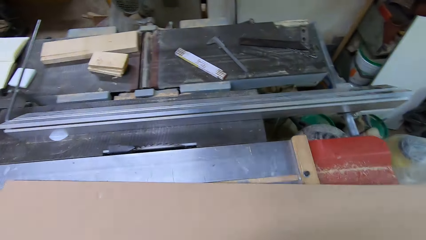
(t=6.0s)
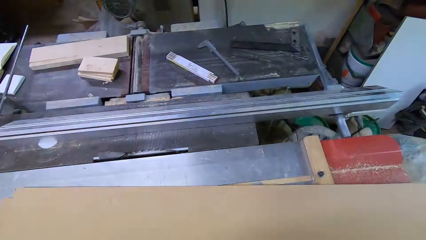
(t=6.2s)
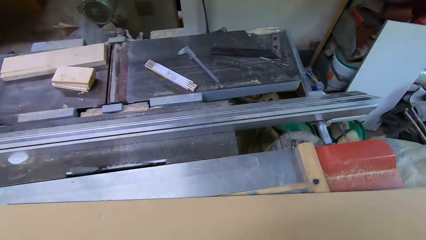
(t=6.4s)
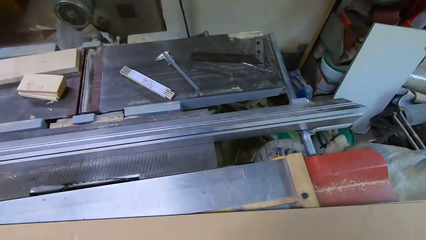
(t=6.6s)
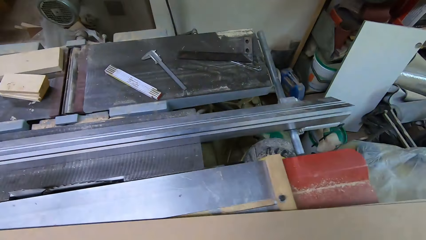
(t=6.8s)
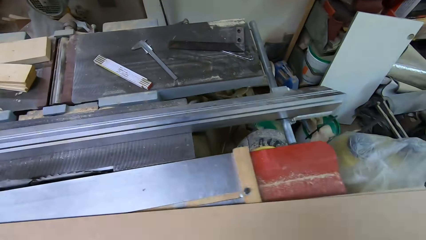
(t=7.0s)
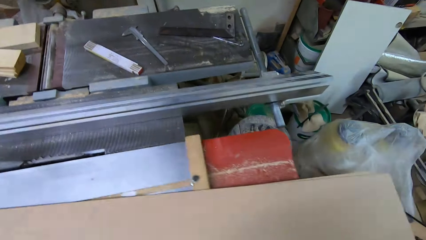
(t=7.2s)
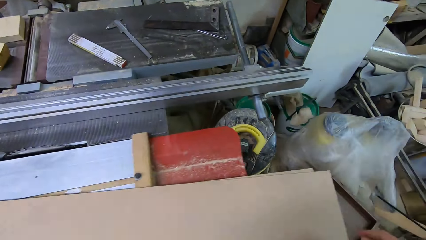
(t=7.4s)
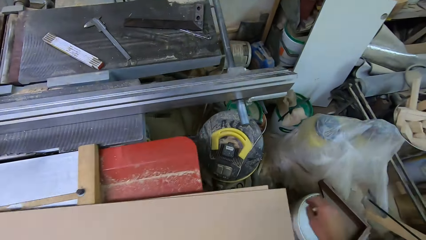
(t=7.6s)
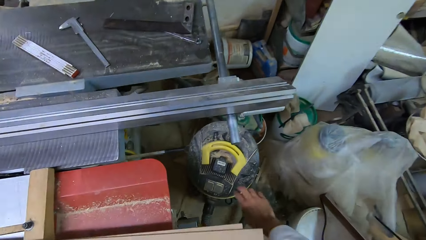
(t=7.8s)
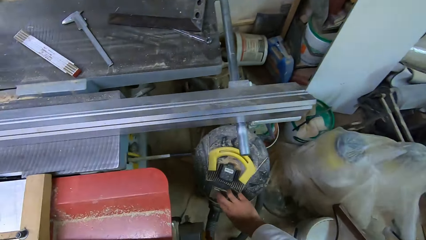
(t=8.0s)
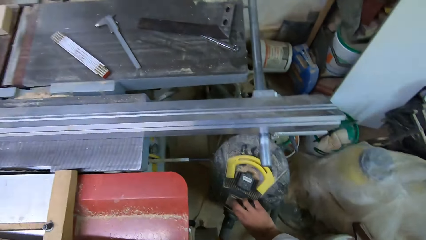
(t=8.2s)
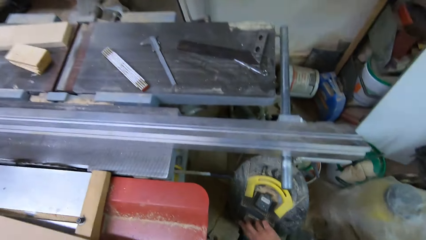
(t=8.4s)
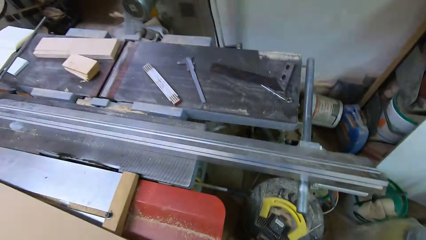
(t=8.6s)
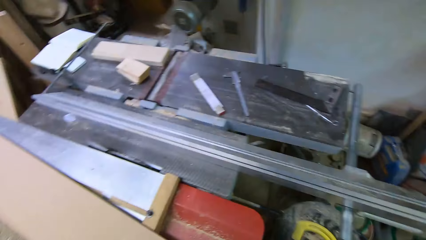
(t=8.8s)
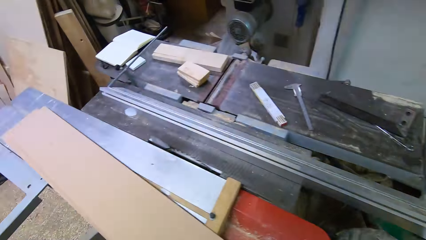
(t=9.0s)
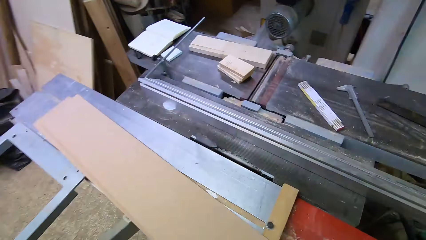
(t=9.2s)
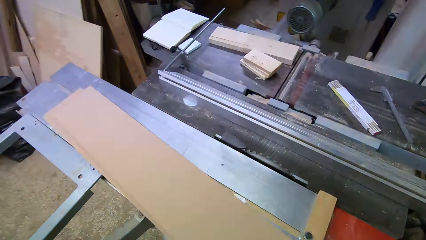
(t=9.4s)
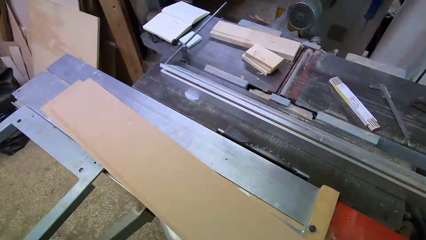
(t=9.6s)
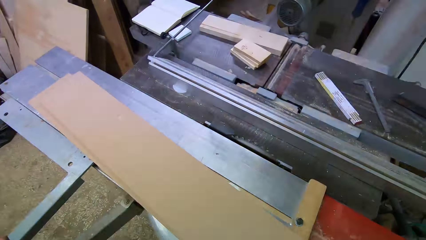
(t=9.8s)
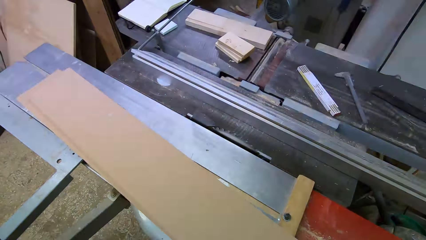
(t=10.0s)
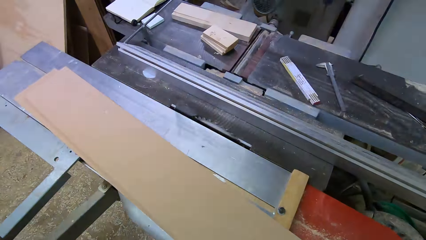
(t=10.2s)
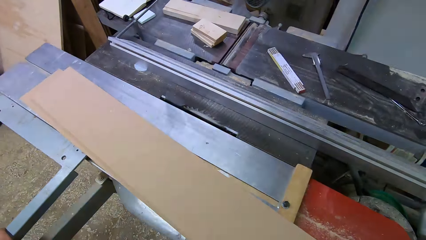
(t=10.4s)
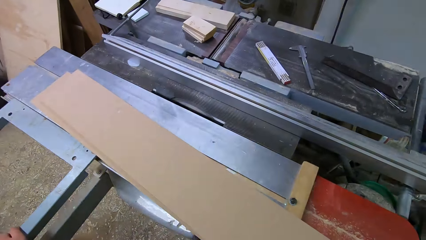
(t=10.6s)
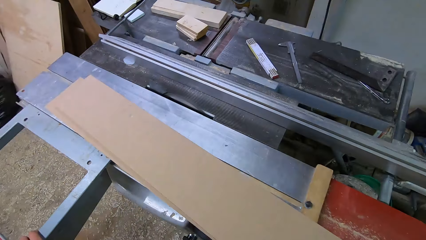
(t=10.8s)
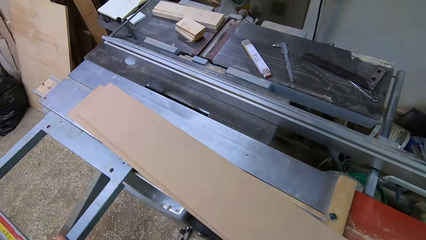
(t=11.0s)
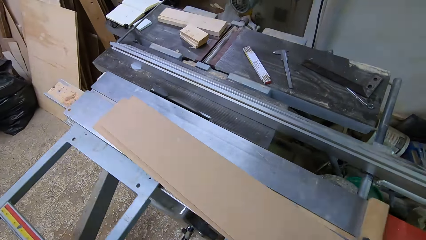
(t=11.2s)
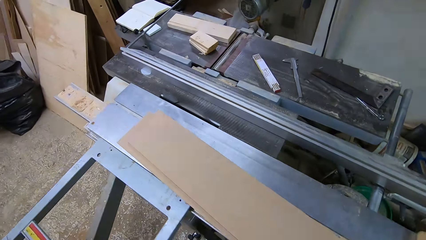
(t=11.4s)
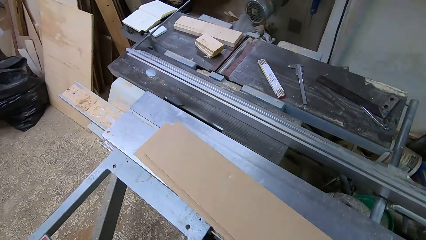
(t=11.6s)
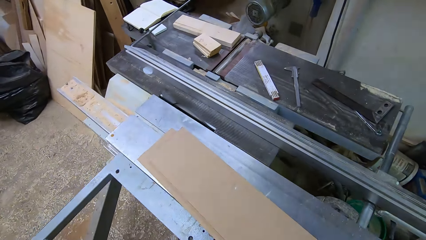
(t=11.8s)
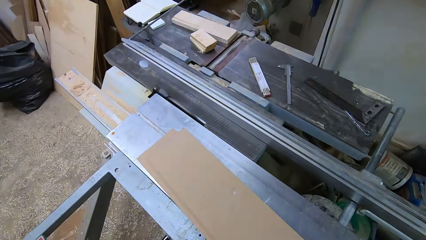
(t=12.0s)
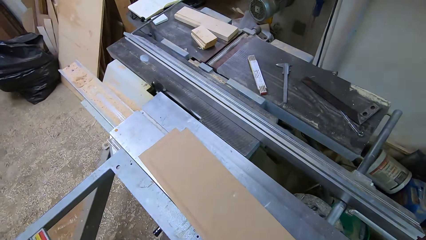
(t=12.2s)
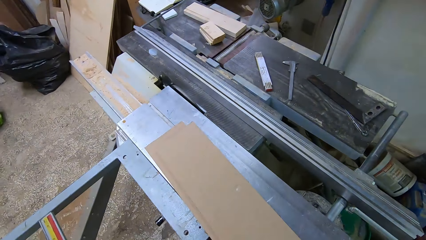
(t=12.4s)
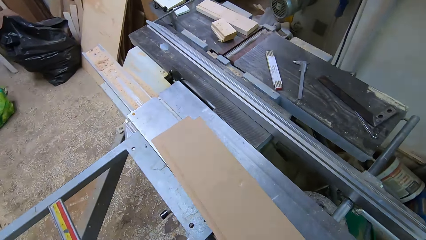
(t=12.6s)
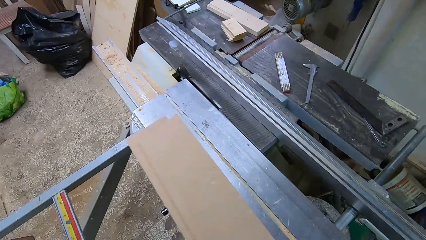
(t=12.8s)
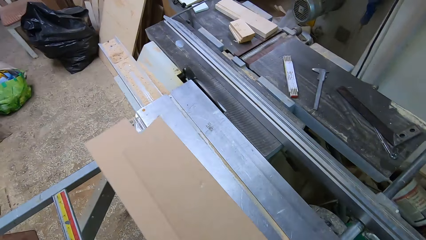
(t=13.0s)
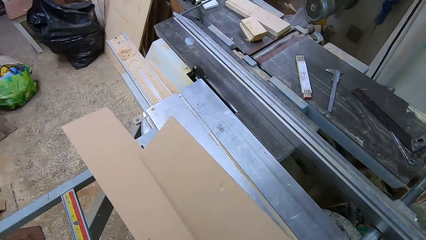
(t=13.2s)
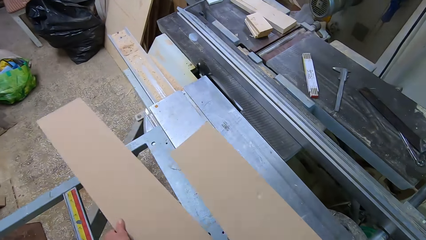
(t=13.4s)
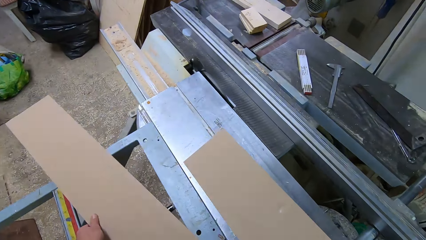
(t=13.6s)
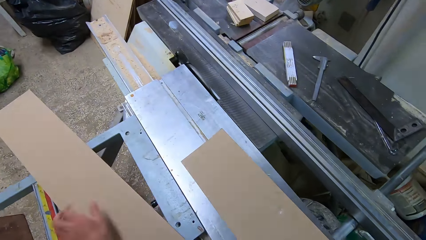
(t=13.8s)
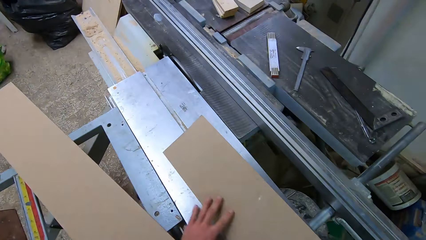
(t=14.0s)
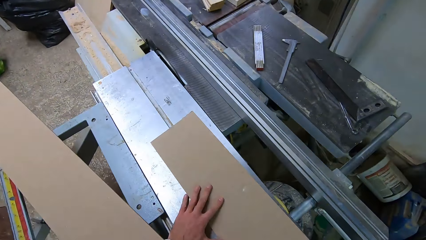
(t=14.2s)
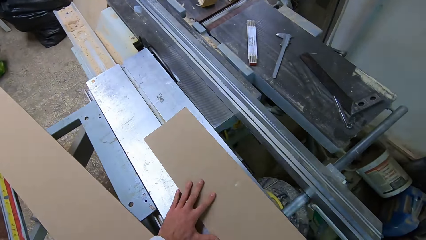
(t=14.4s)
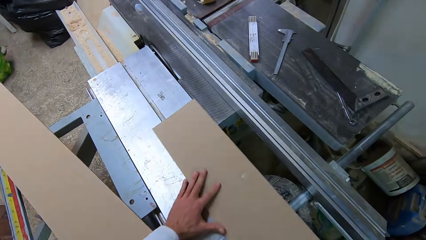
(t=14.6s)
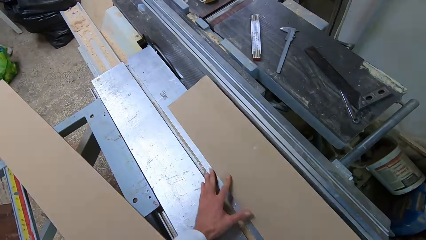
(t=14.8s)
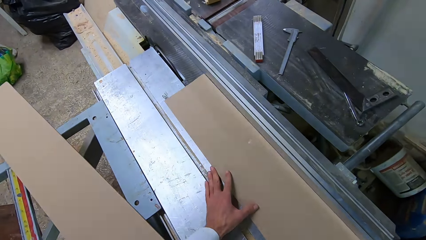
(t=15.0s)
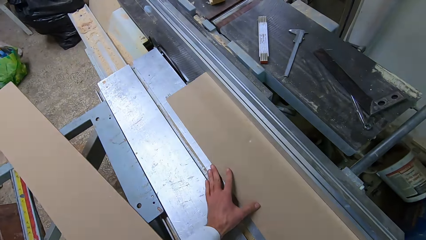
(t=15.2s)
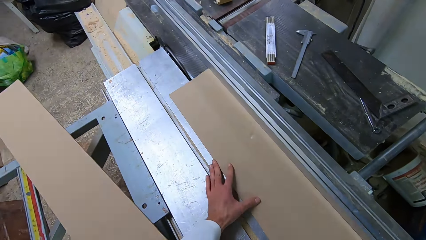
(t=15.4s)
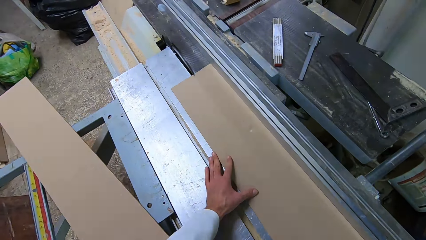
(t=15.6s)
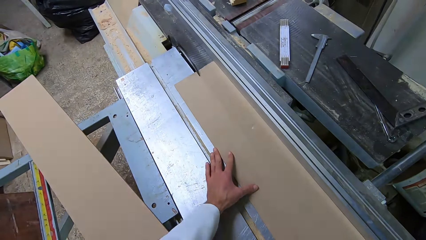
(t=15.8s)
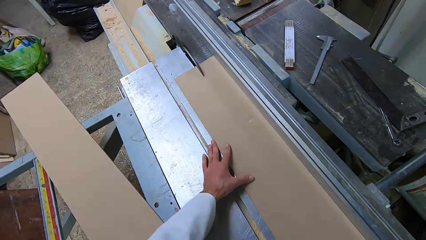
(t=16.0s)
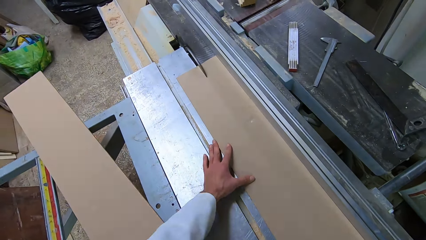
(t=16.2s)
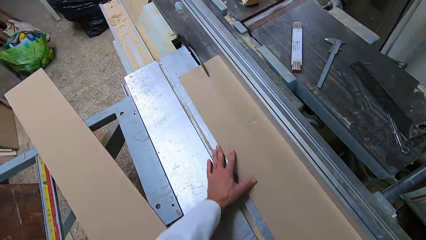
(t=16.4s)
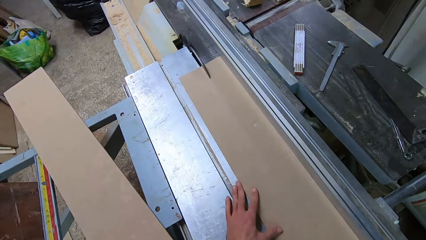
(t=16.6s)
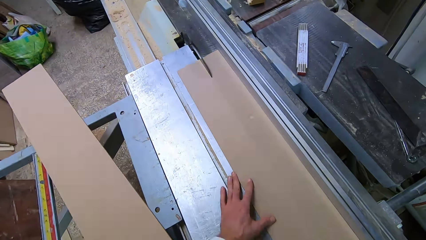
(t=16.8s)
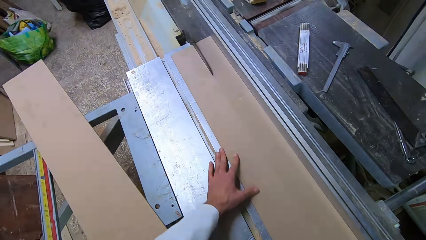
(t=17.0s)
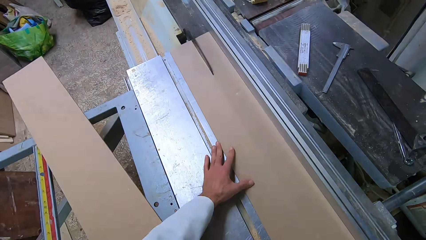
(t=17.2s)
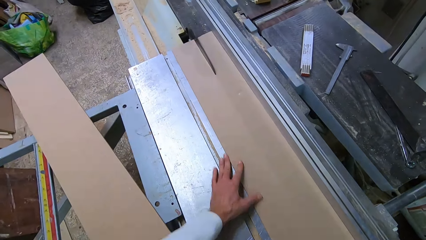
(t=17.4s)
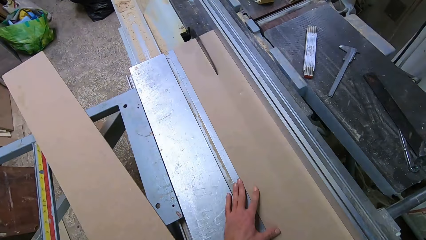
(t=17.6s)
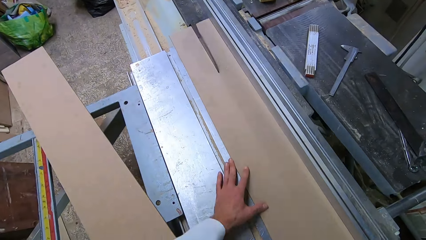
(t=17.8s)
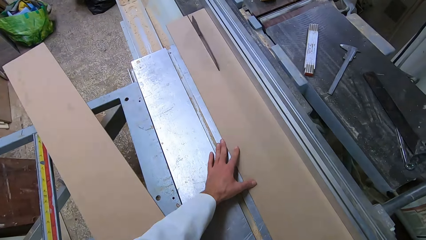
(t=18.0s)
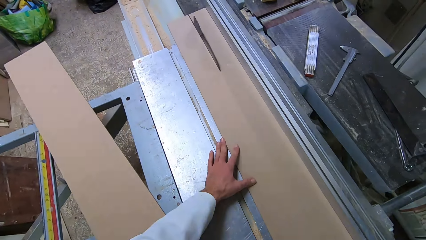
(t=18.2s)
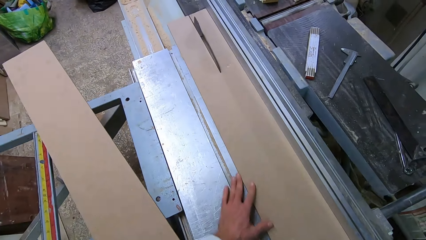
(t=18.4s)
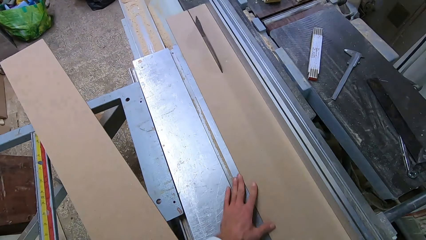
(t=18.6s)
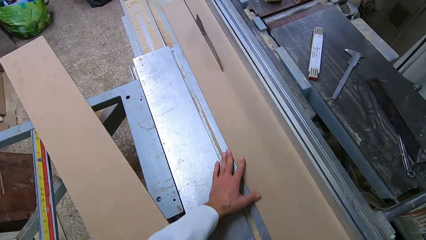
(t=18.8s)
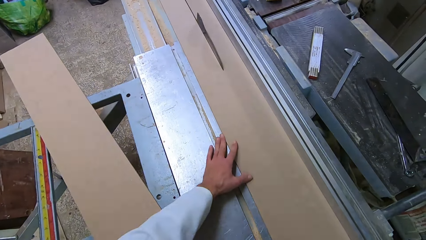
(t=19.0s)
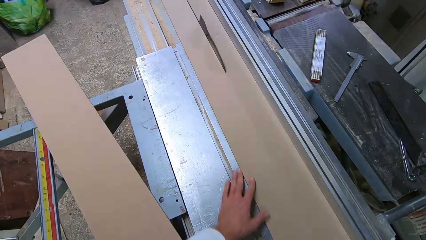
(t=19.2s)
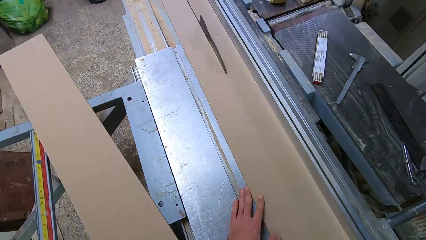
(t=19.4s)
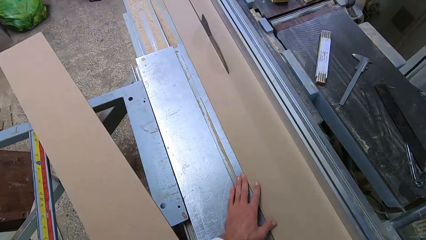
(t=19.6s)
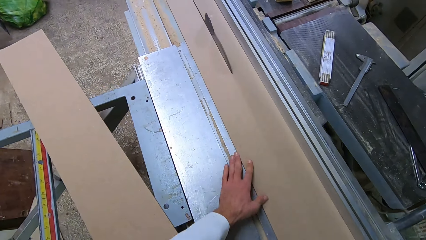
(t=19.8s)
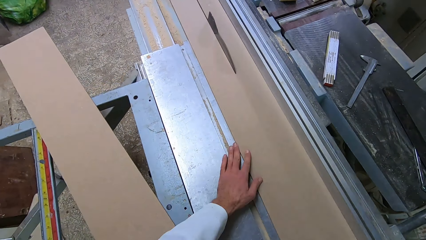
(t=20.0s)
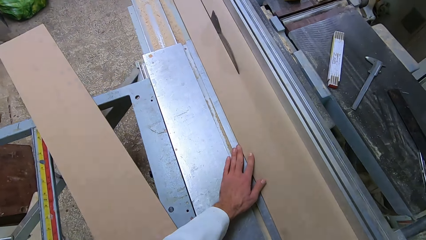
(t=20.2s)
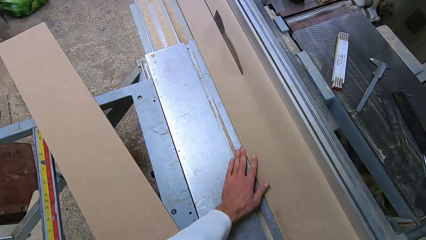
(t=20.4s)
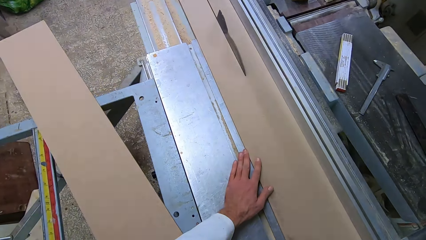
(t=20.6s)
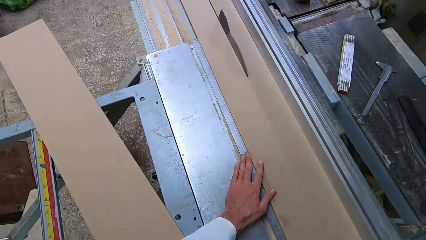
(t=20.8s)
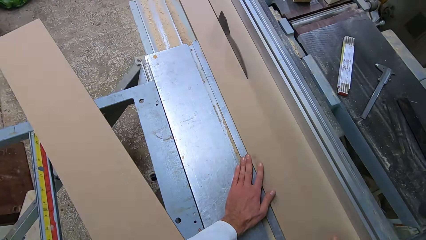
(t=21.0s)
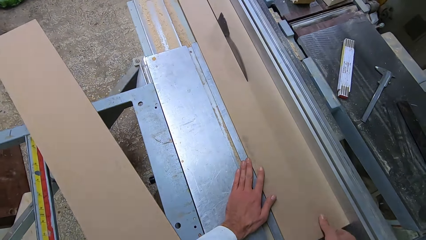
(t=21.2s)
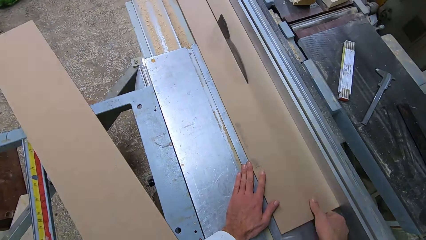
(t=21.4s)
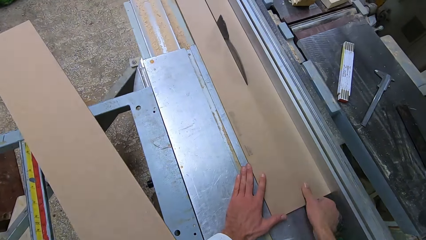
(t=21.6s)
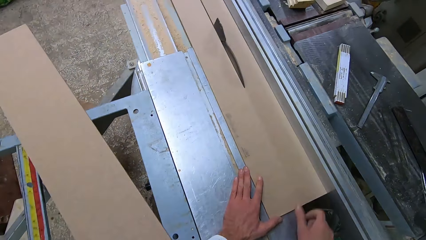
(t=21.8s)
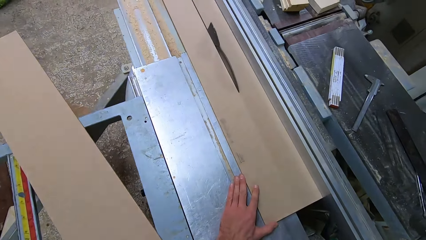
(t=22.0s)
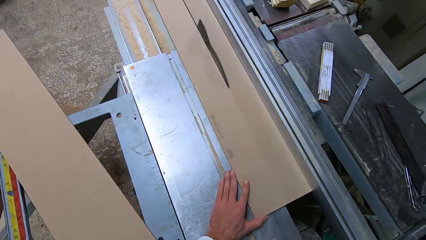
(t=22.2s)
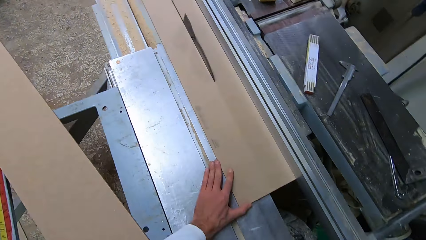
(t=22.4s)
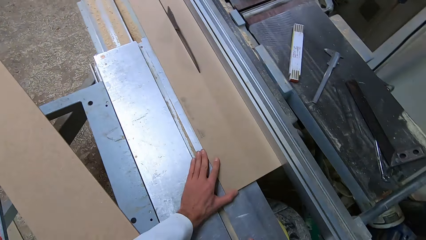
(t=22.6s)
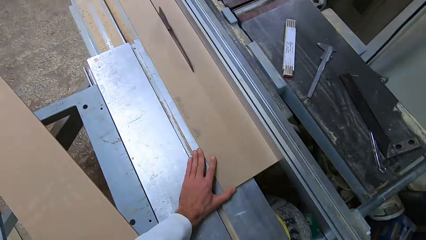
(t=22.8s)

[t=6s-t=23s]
The camera wearer adjusts the cutting machine. They turn on the table saw at the switch on the motor. They move the rail of the table saw backwards. They adjust the cutting machine. They shift the plywood on the rail to the rail. They pick up the plywood. They separate the woods. They slice the plywood with the table saw.
